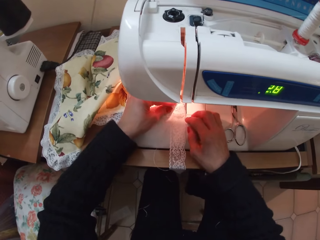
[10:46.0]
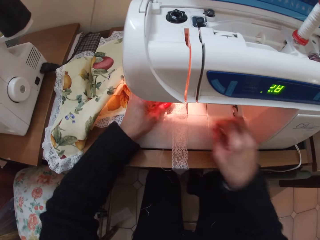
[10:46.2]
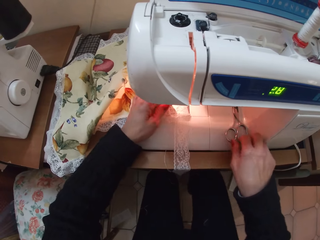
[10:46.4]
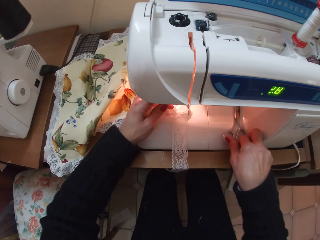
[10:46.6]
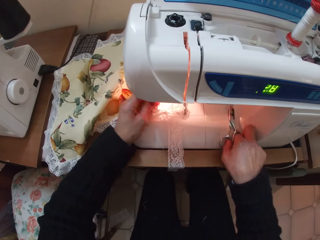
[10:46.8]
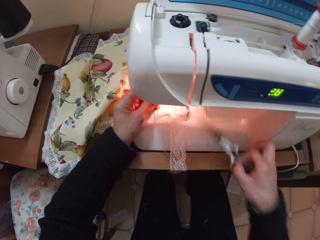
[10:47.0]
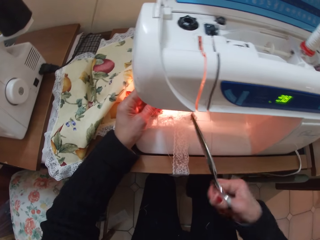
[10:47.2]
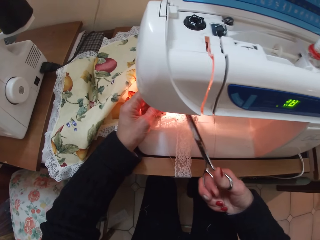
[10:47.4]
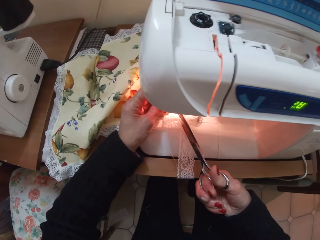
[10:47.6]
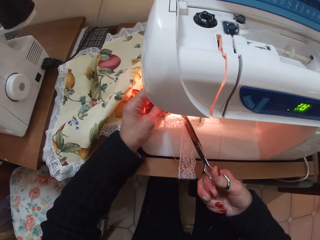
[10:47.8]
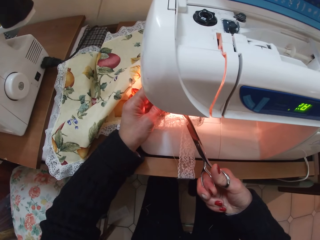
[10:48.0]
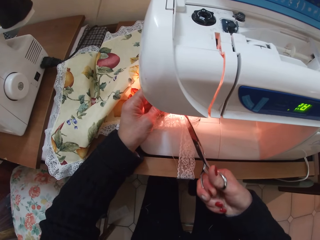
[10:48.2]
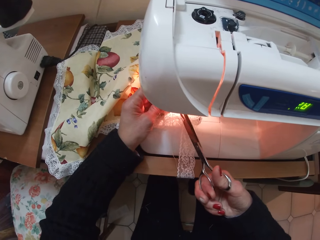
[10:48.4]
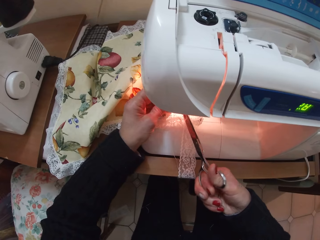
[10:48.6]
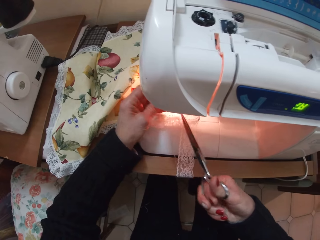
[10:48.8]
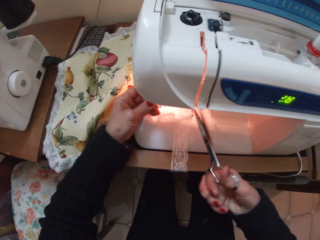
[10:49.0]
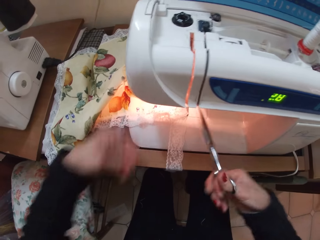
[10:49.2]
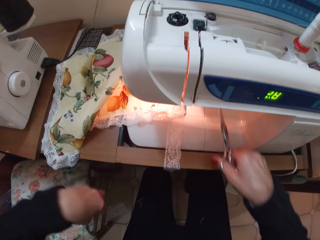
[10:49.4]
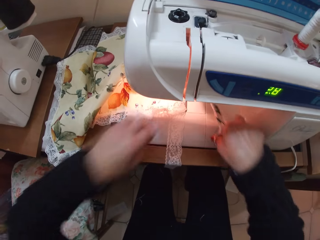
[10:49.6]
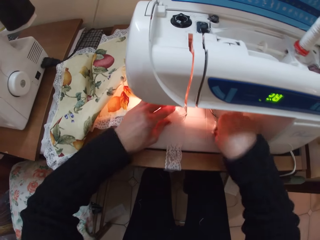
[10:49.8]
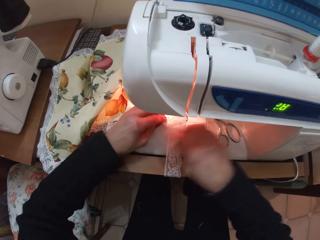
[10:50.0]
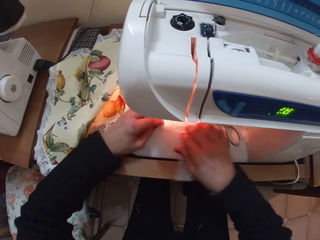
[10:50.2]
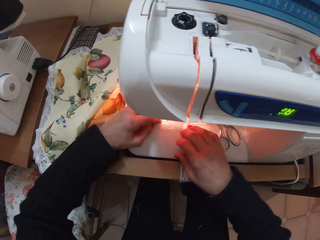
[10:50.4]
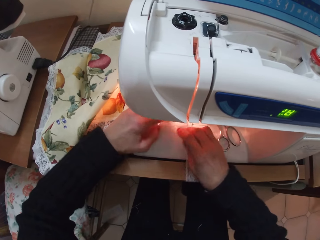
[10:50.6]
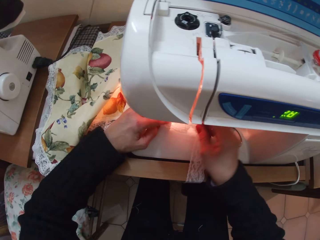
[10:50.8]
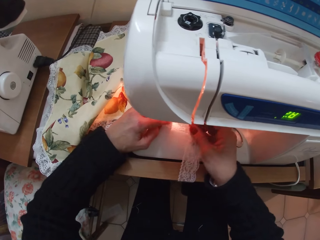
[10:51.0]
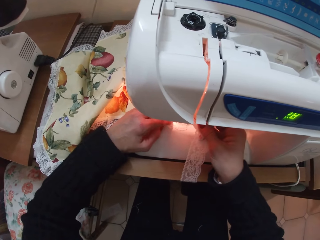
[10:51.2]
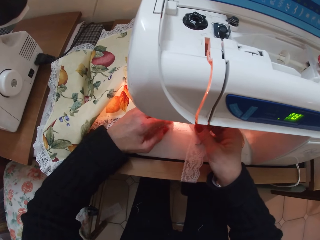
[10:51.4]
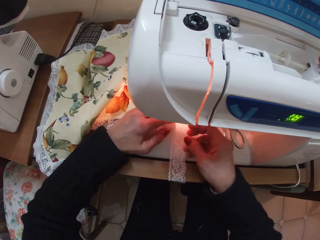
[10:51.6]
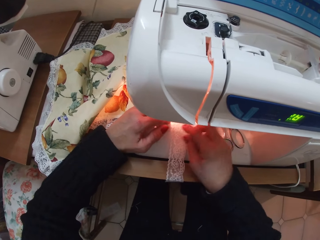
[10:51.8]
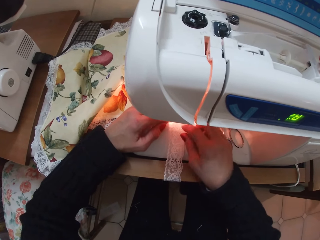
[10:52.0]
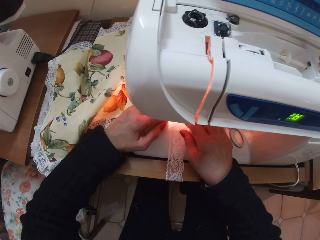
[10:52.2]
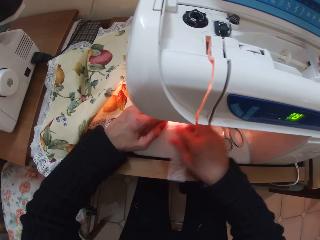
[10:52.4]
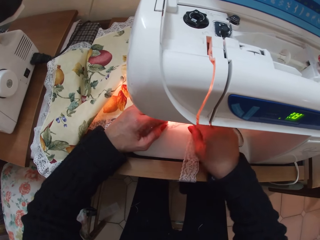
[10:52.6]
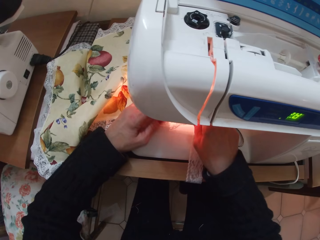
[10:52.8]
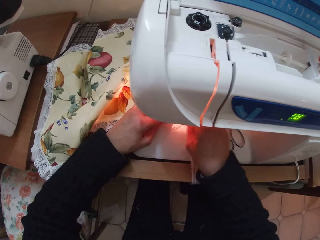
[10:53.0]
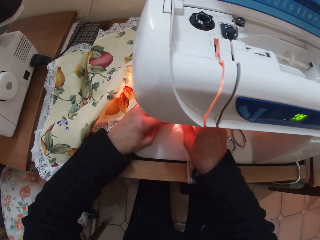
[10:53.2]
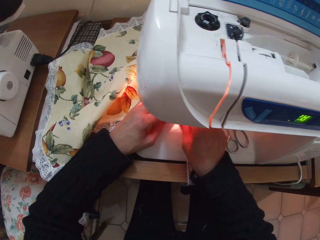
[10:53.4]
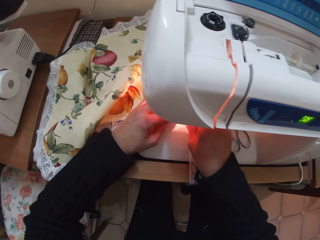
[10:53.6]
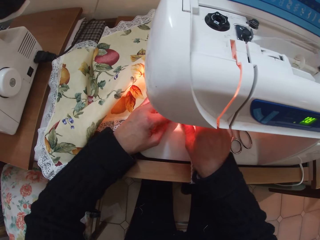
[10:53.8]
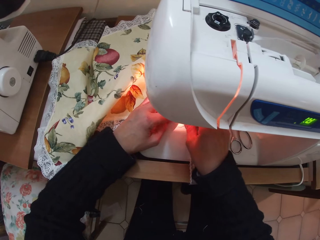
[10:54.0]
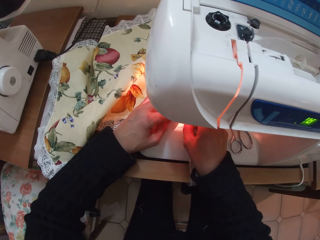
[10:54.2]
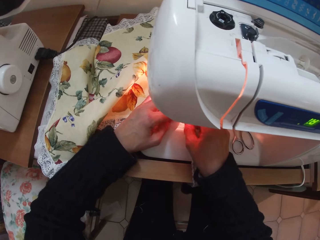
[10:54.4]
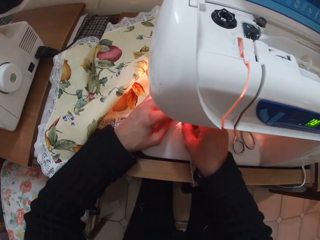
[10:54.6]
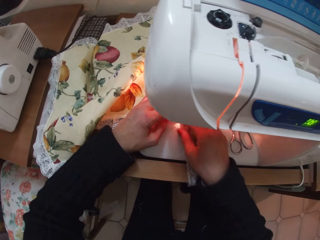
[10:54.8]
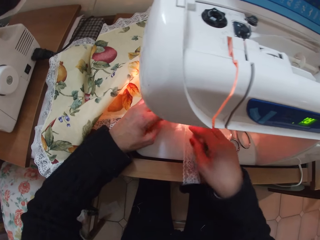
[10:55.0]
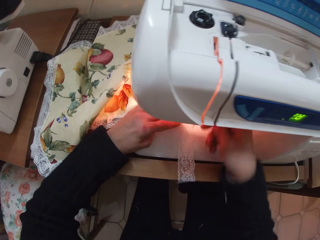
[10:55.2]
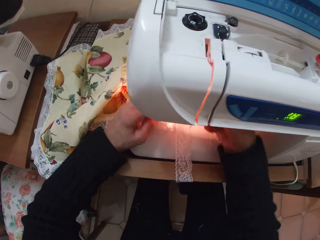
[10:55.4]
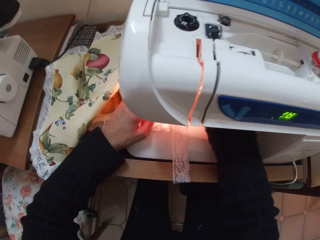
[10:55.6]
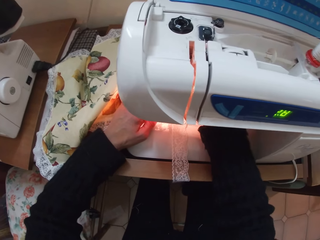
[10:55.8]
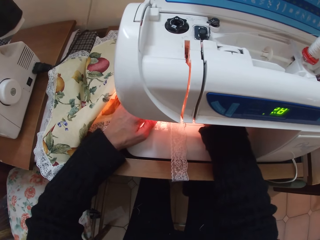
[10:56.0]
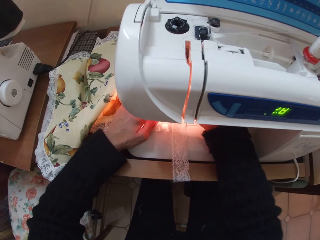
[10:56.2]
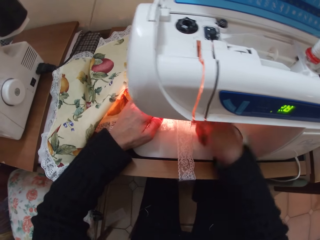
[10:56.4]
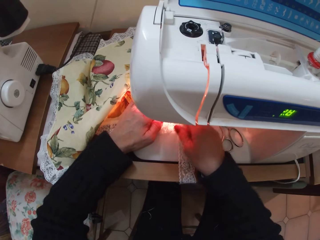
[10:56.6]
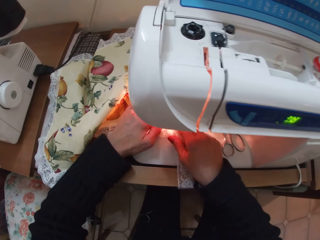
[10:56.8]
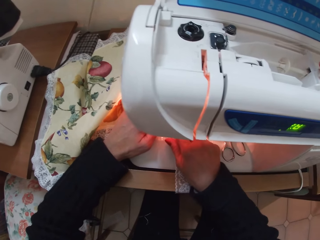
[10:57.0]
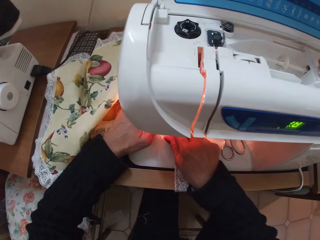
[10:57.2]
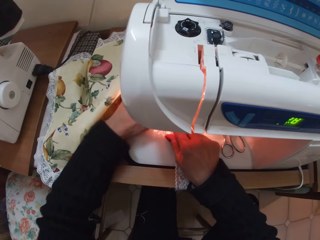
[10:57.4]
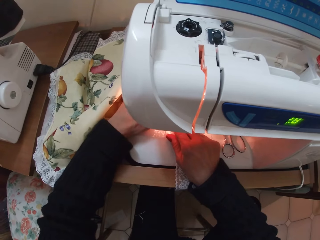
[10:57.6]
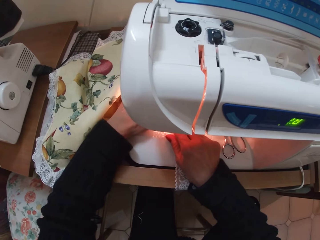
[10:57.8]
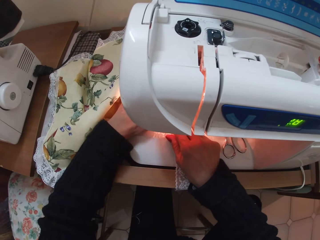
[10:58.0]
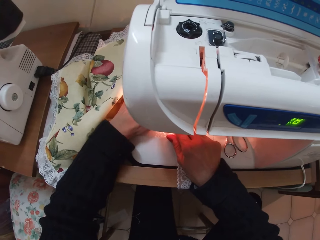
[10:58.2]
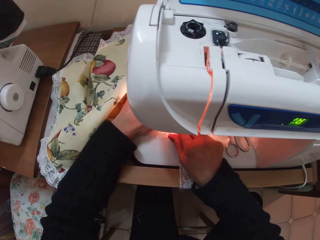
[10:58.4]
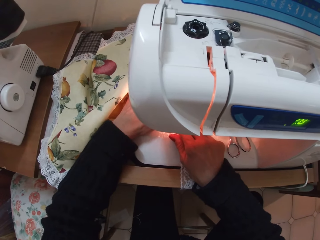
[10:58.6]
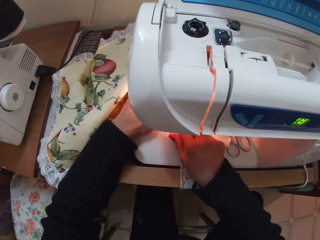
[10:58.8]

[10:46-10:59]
The camera wearer picks up the scissors with her right hand. She cuts a thread under the sewing machine. She throws the thread away with her left hand. She returns her left hand to the sewing machine and drops the scissors in her right hand. She adjusts the lace with her right hand. She resets the angles of the cloth. She moves her right hand slightly to the right. She returns her right hand to the lace. She adjusts the cloth with her left hand.

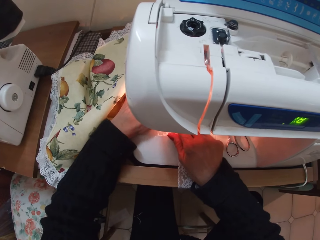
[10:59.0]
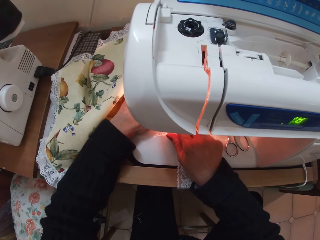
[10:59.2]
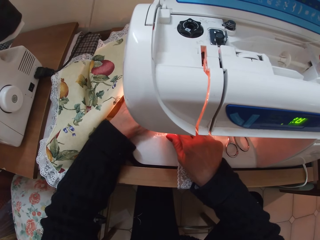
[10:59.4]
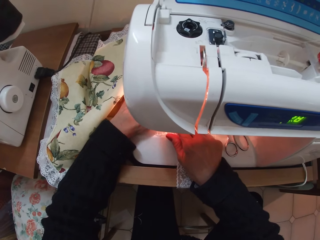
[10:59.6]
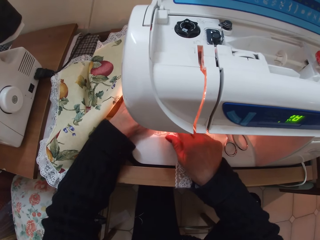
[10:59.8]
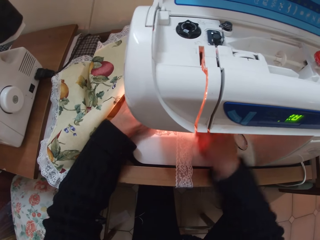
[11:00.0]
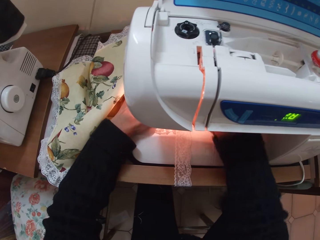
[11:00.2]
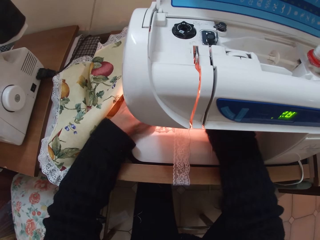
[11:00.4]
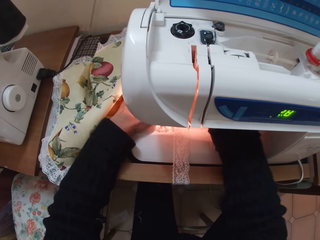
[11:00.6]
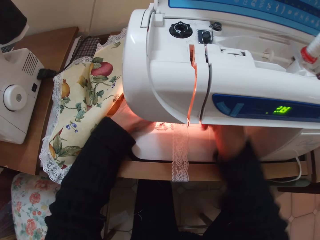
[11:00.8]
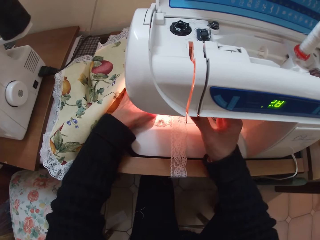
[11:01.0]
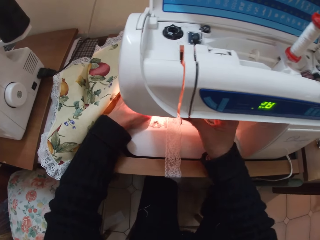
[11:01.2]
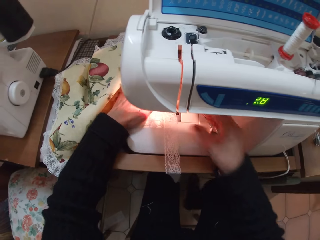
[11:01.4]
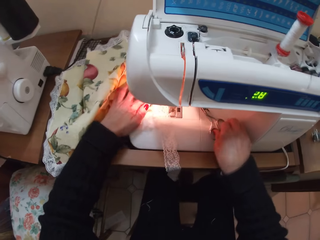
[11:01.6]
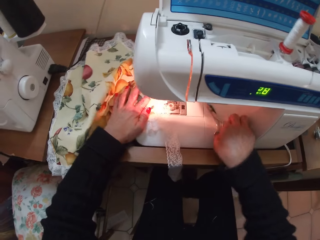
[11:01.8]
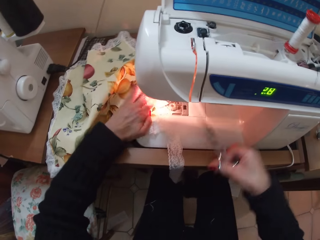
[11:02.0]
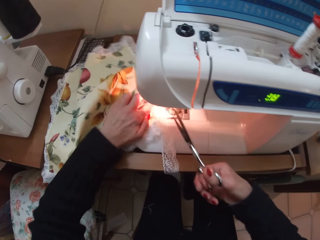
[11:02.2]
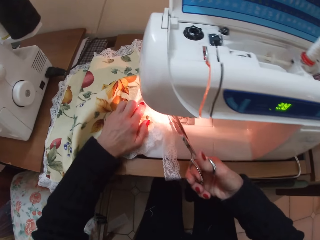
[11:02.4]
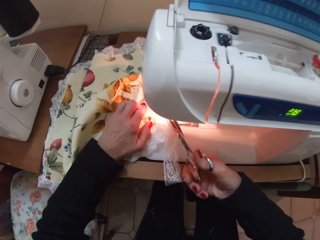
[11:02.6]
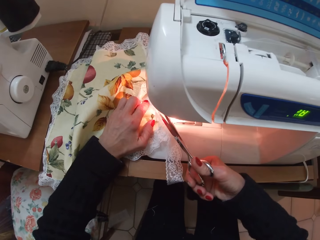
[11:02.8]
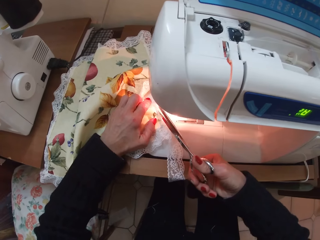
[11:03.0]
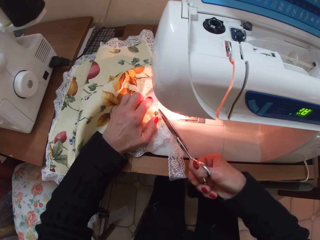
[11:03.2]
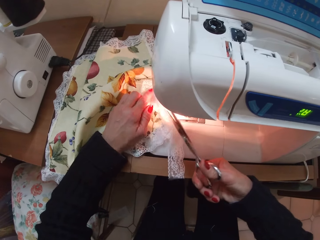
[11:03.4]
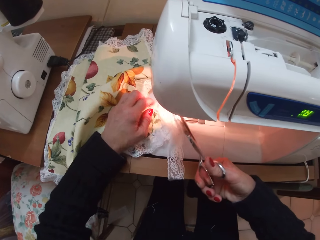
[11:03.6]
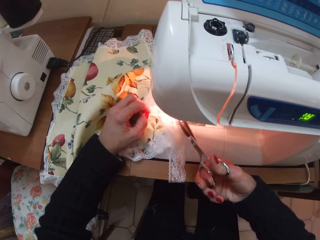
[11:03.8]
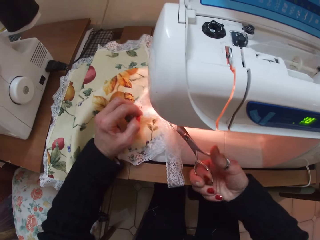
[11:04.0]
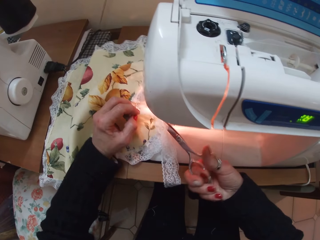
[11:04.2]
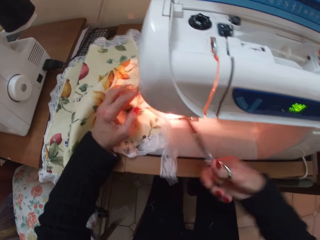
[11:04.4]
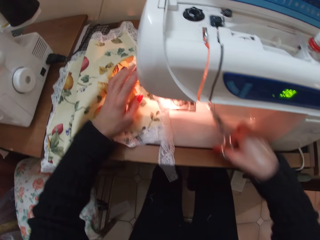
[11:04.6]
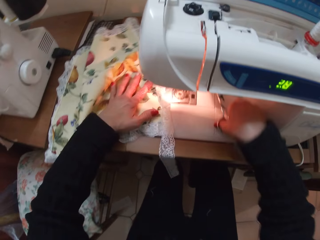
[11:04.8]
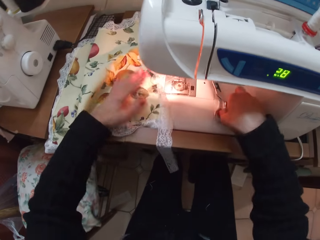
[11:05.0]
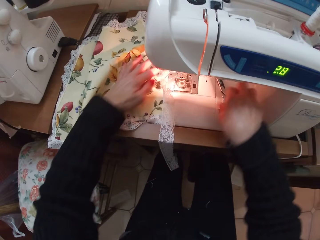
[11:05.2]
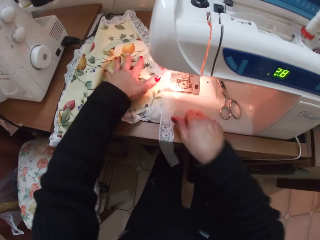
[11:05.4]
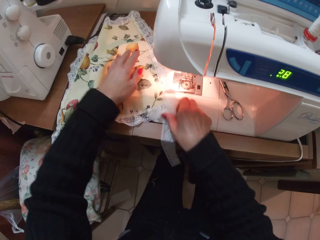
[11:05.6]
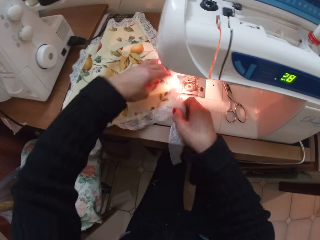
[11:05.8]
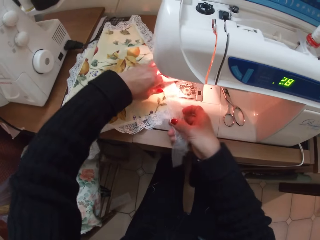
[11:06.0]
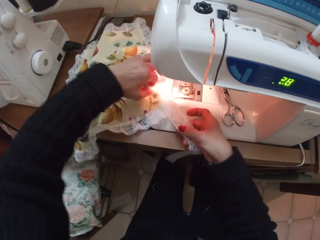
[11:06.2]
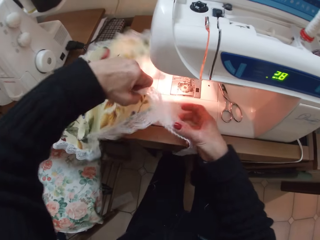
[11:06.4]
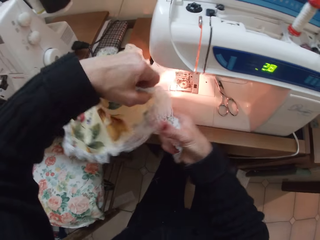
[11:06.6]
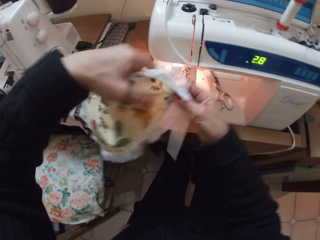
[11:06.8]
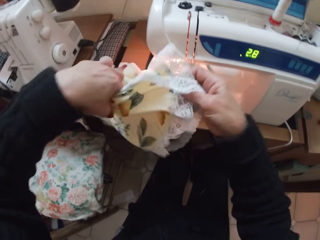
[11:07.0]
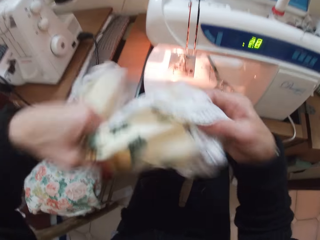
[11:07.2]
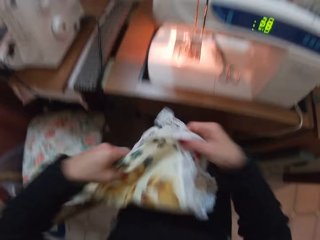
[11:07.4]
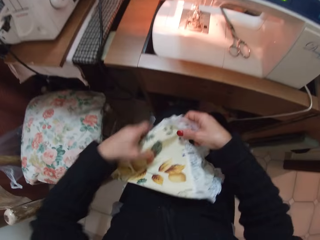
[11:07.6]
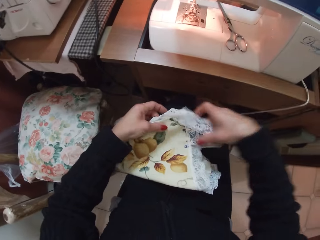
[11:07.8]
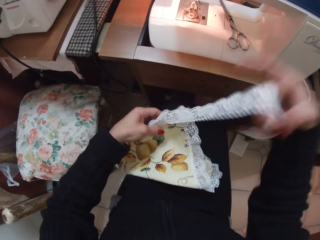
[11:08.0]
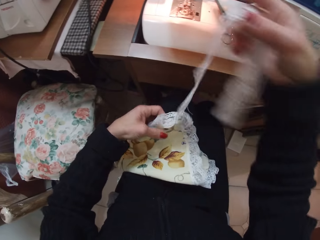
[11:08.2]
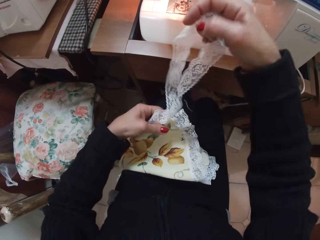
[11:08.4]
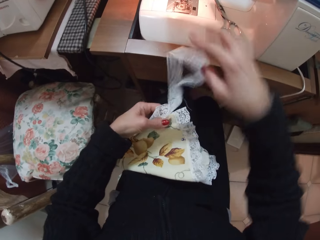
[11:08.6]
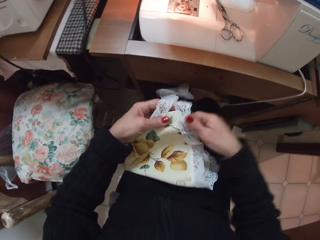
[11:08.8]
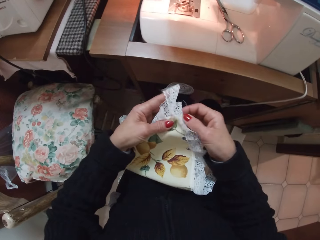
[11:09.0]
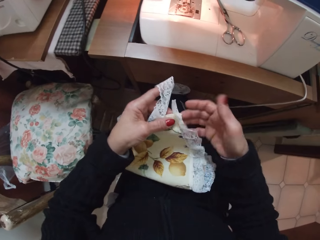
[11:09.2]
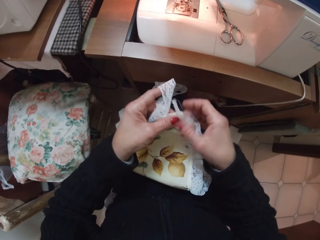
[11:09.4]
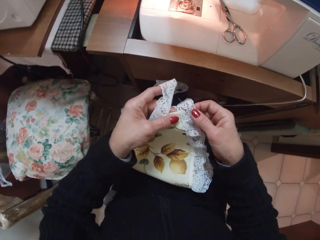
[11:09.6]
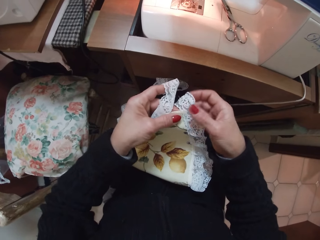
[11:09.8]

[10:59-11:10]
The camera wearer sews the cloth. She moves her right hand slightly to the right. She touches the upper part of the machine with her right hand. She stops sewing. She adjusts the cloth with her left hand. She picks up the scissors with her right hand. She puts the scissors under the sewing machine. She pulls the thread with her left hand. She cuts the thread under the sewing machine. She drops the scissors in her right hand. She adjusts the cloth with her left hand. She resets the angles of the piece of cloth. She carries the cloth with both hands. She removes the cloth from the sewing machine. She places the cloth on her left leg. She lifts the lace with her right hand and drops the lace on her left leg. She assesses the cloth. She adjusts the lace with her right hand.
